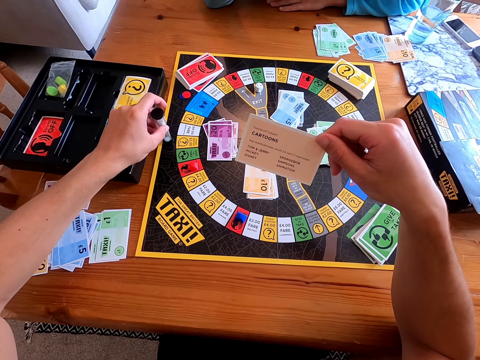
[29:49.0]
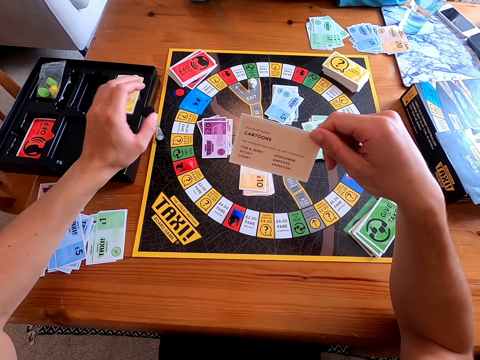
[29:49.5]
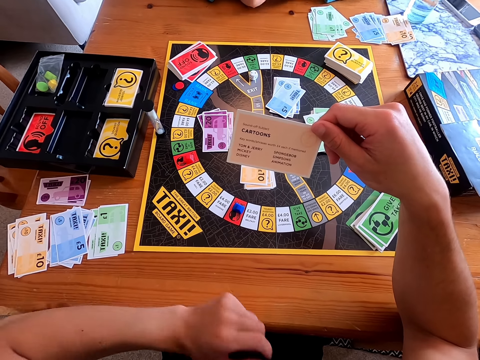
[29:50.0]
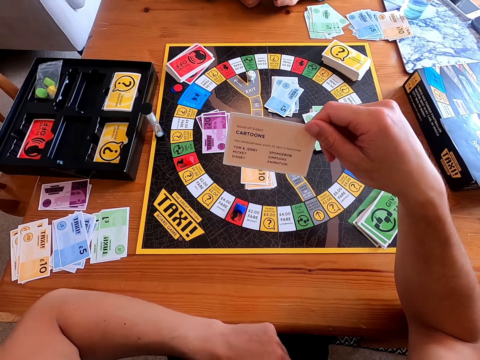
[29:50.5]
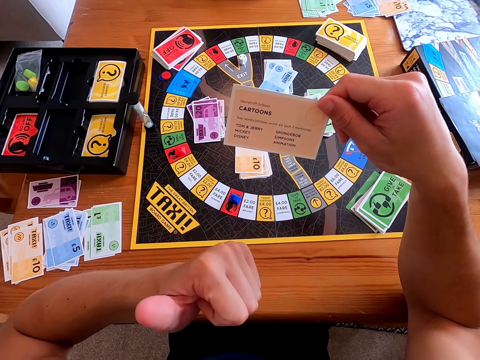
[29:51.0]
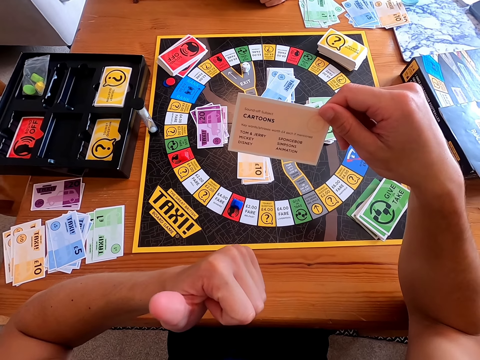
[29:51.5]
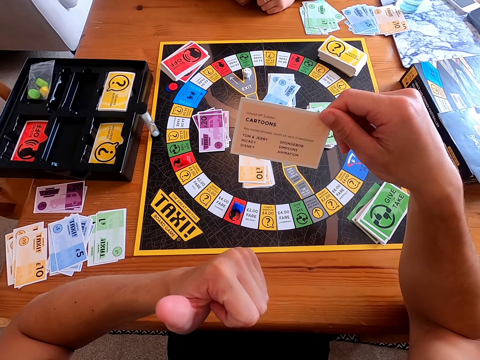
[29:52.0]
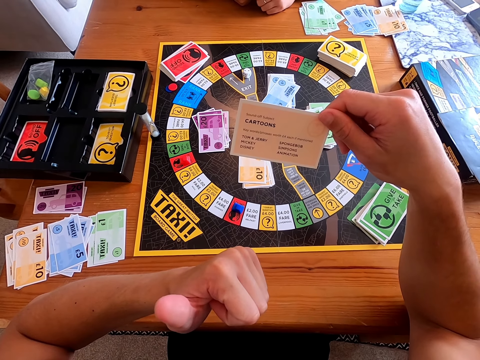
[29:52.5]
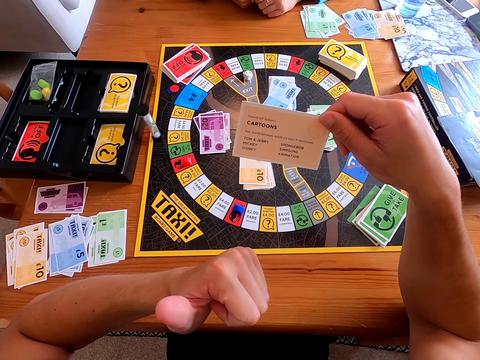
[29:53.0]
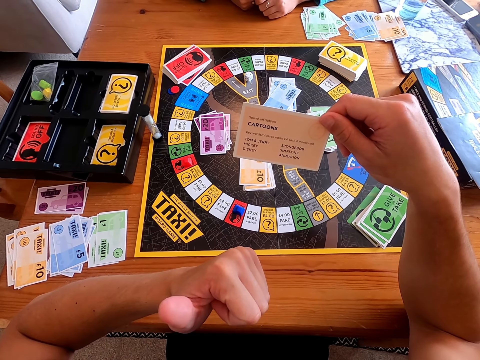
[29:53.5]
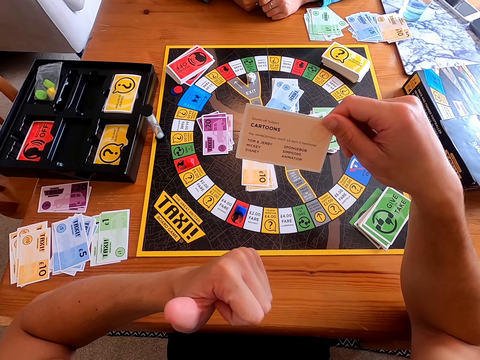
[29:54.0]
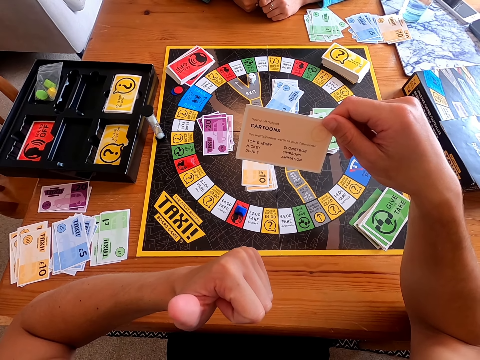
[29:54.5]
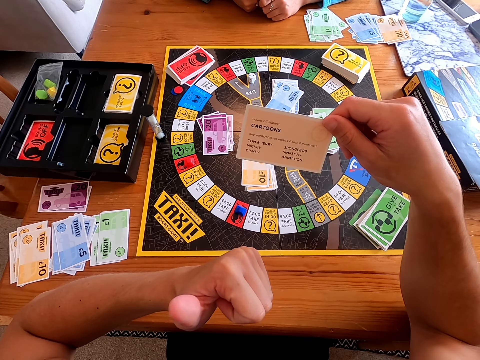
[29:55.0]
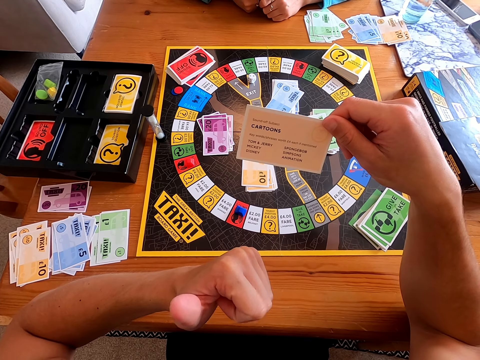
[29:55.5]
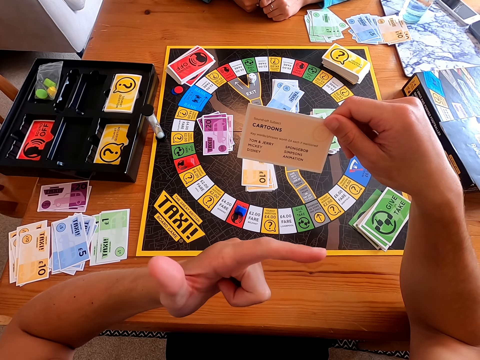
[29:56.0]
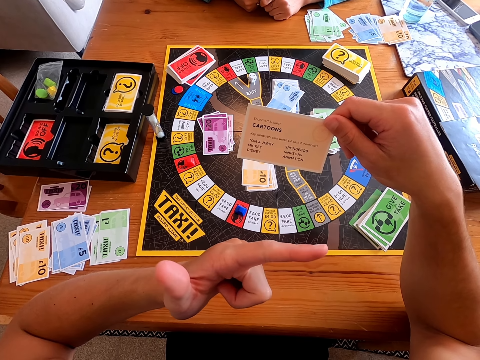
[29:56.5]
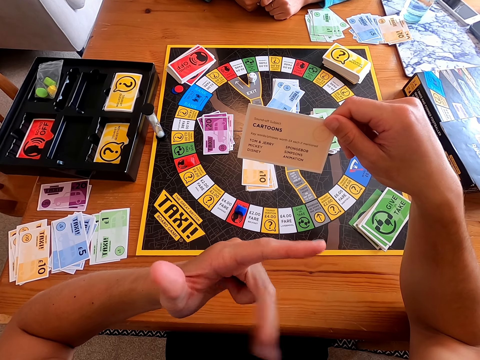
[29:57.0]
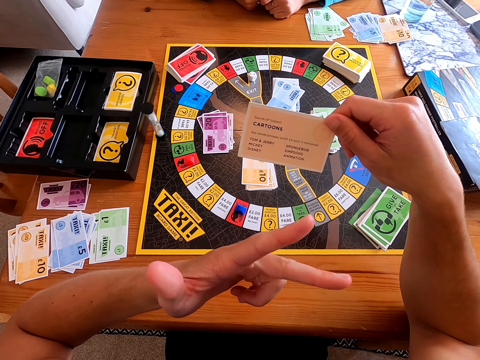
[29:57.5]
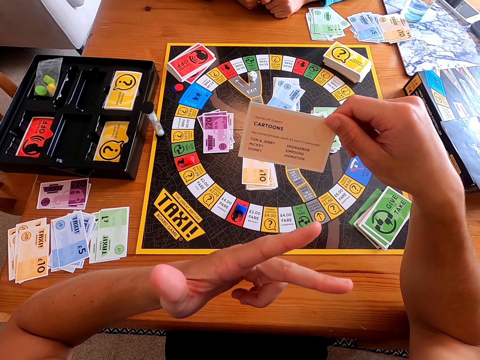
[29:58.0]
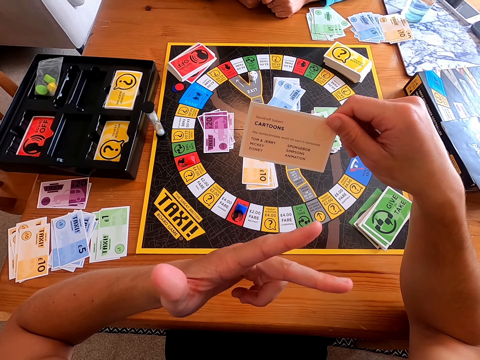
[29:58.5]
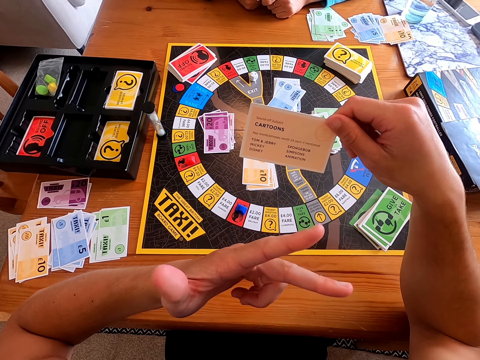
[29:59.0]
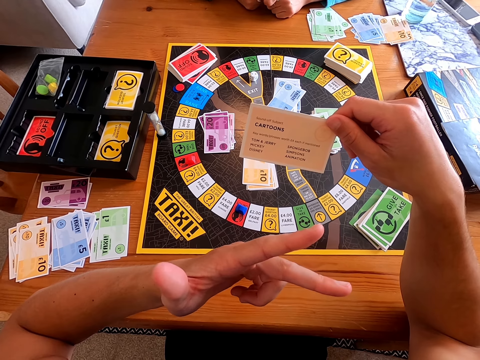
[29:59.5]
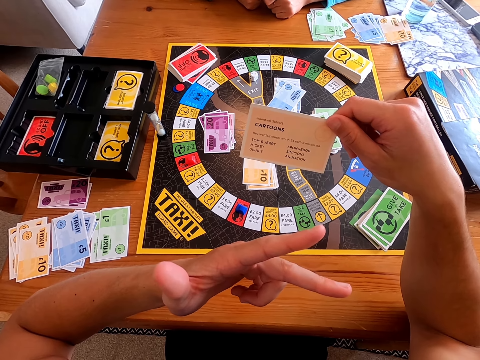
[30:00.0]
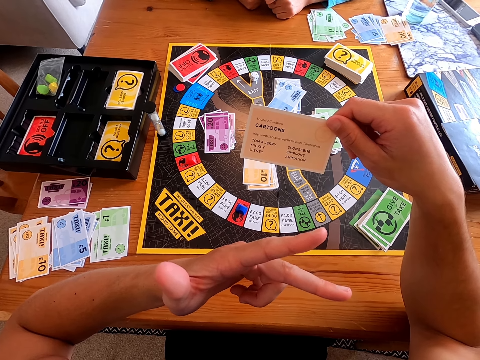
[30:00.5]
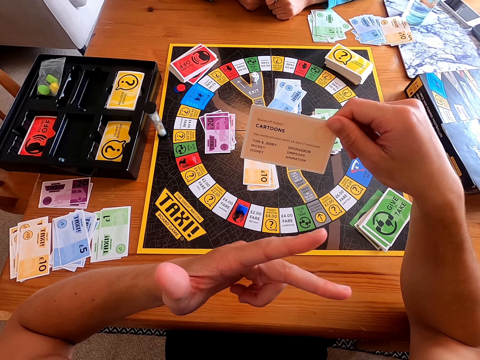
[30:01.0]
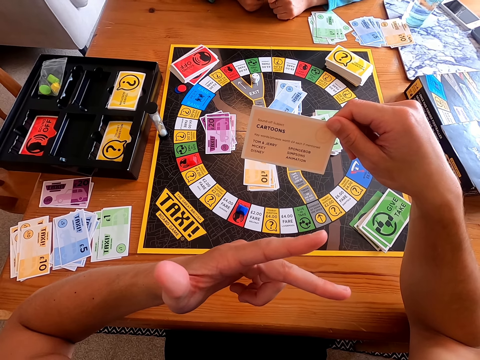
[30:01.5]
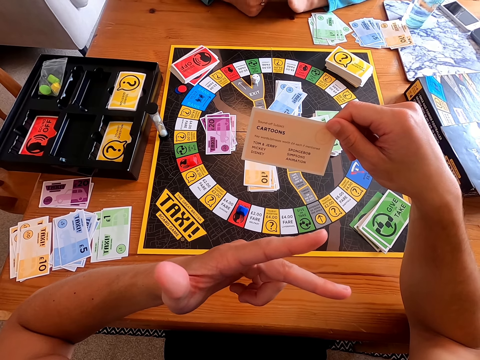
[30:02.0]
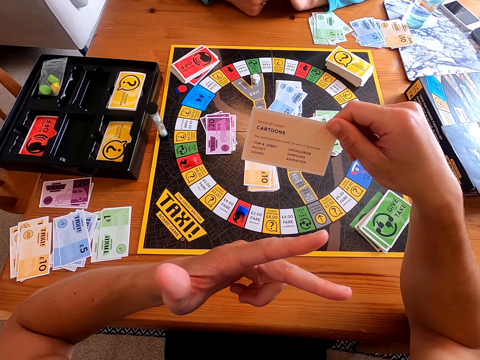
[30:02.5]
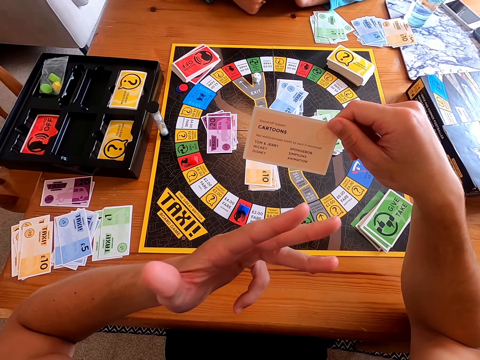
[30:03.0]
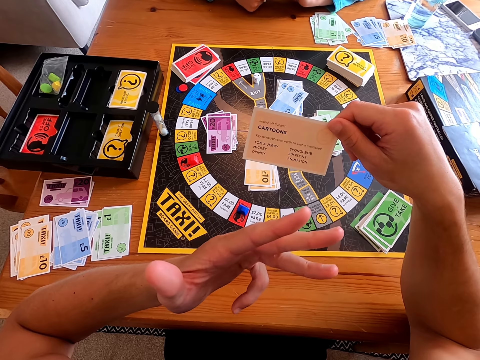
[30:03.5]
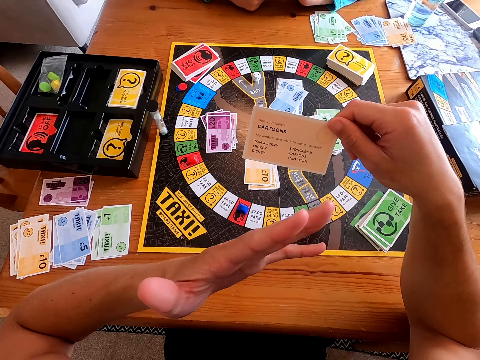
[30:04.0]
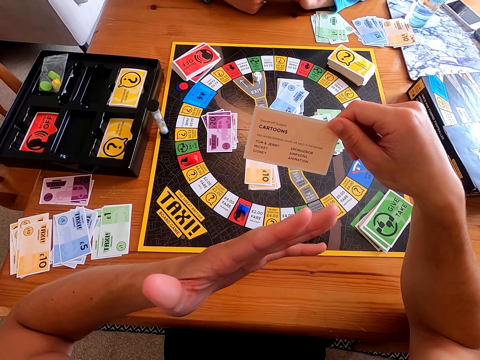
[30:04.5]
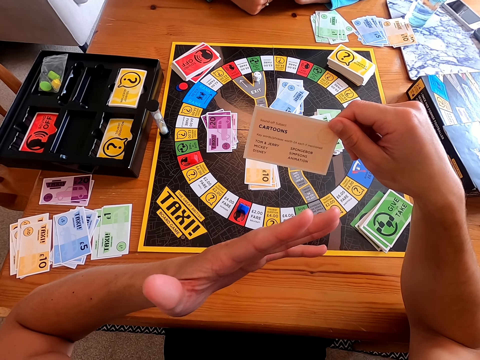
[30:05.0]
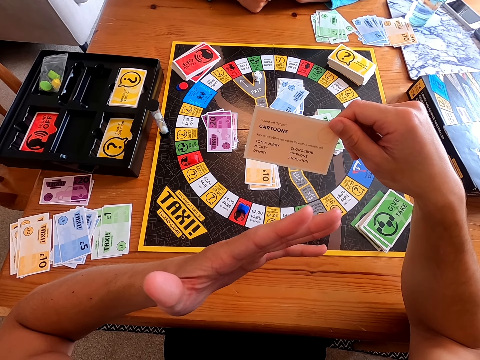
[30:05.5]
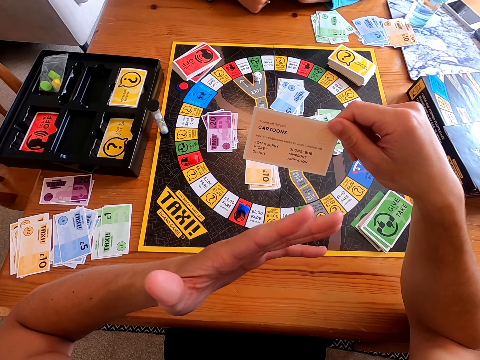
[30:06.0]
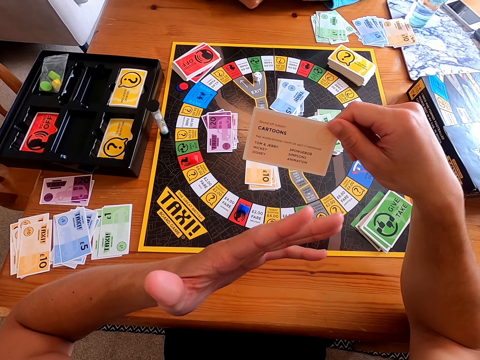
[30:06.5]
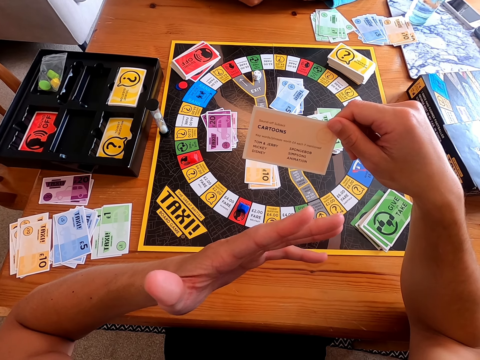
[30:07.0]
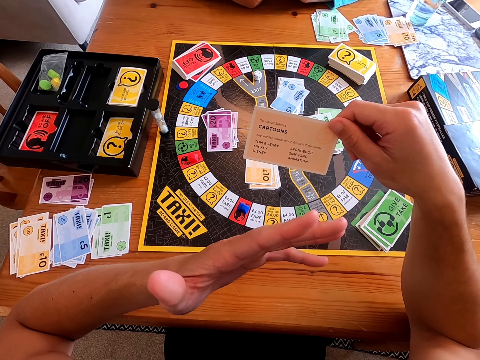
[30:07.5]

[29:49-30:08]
The camera wearer reads a question on the card. They pick a shaker and put the shaker down. A woman answers the question on the card. The camera wearer shows the card to someone. They talk to someone. They hold the cards.

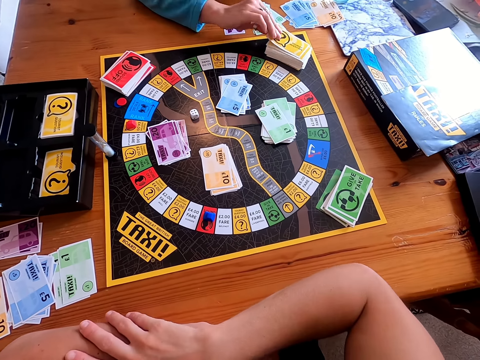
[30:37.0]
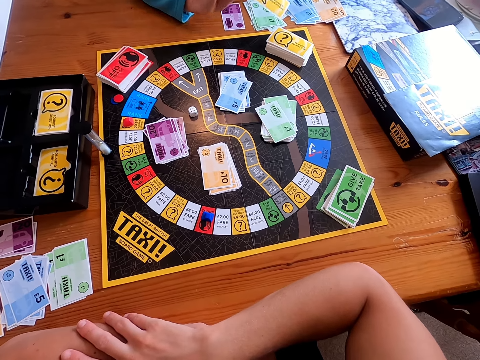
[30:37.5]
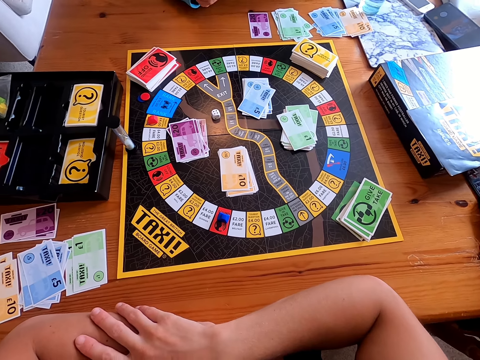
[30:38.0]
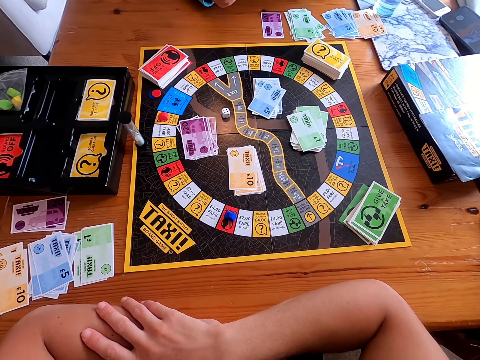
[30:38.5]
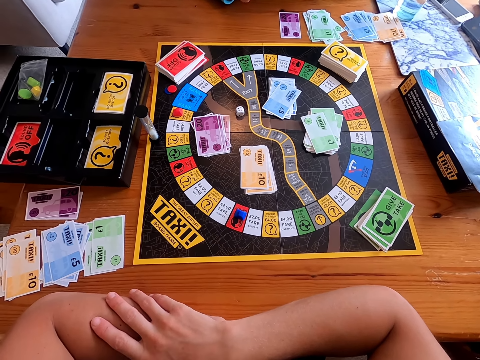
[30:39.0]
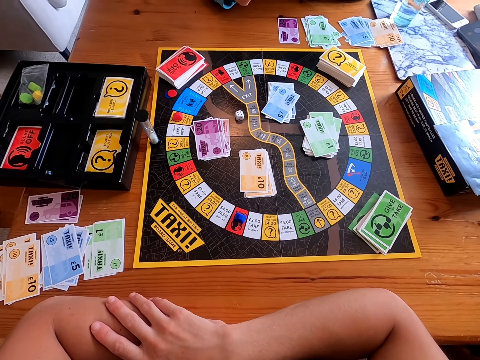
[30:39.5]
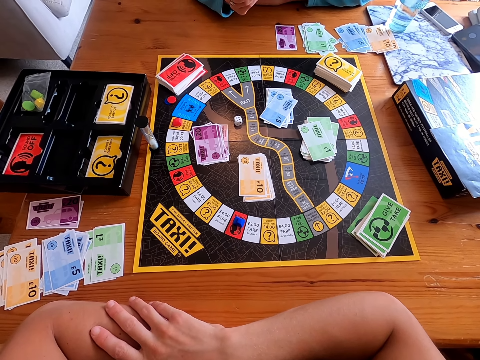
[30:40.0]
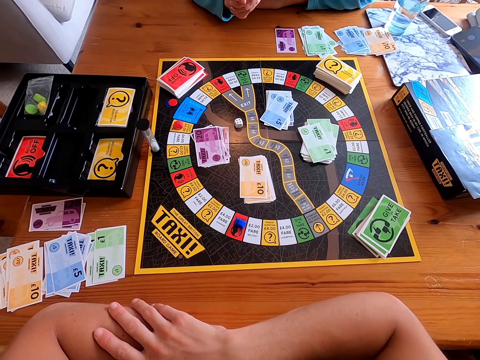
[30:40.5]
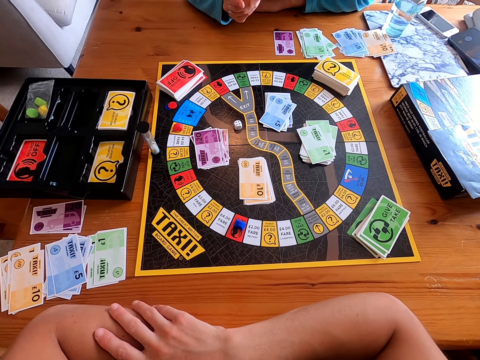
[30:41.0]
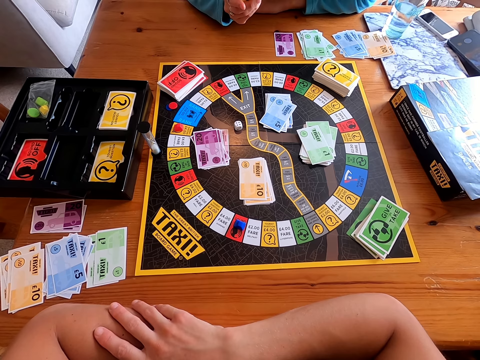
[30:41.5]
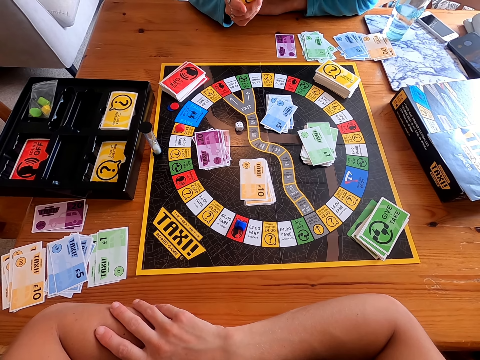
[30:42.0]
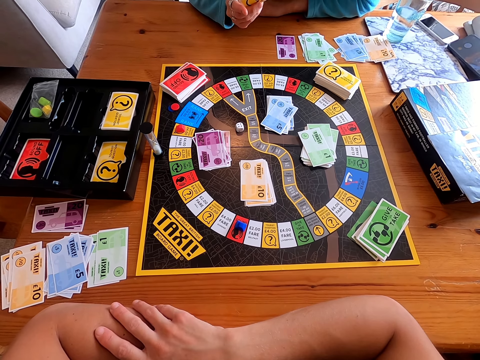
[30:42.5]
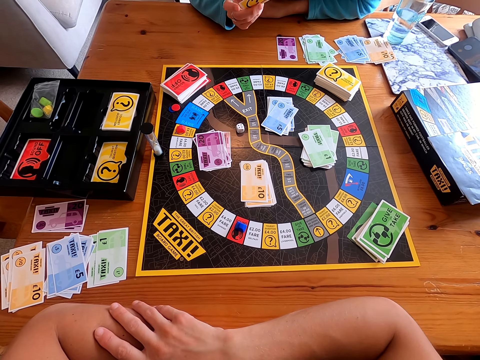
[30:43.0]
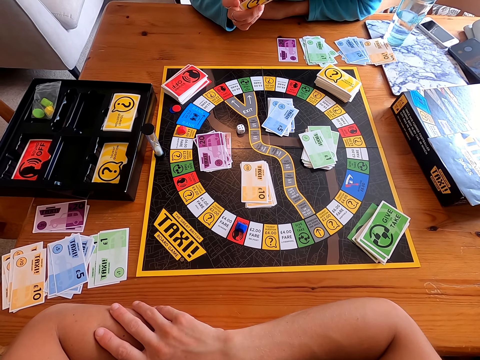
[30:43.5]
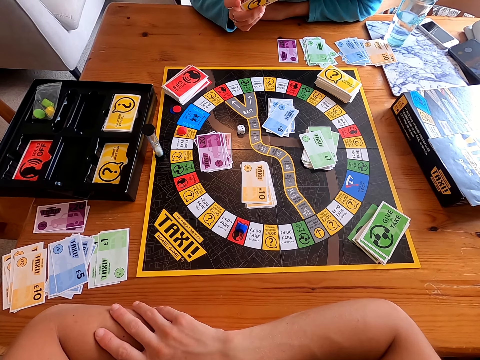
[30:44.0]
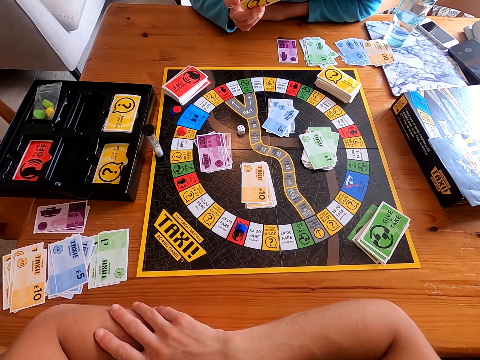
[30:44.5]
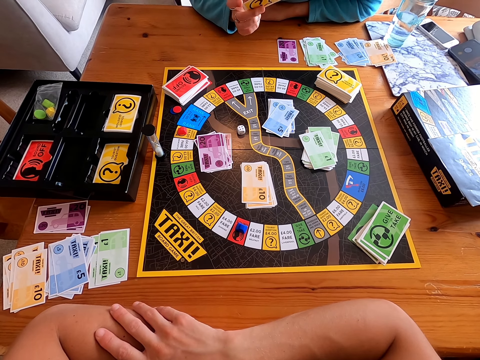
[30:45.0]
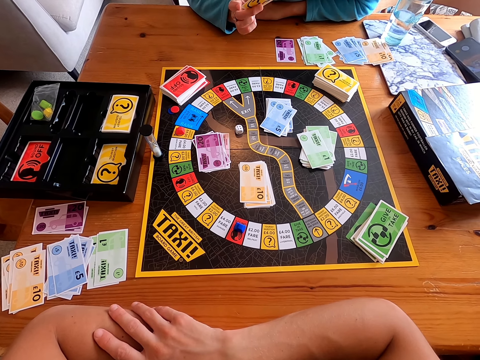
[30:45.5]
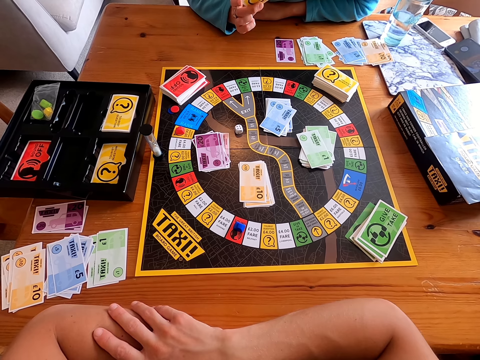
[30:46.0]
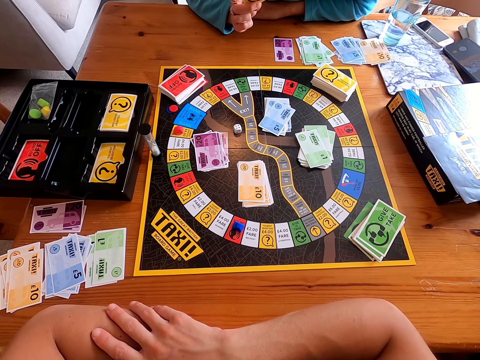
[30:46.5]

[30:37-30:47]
A woman picks a card from the board. The camera wearer picks the card. The woman reads the question on the card. The camera wearer answers the question on the card.
